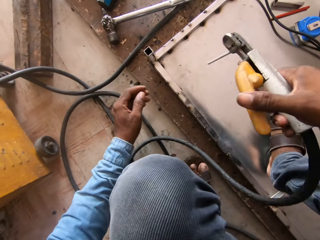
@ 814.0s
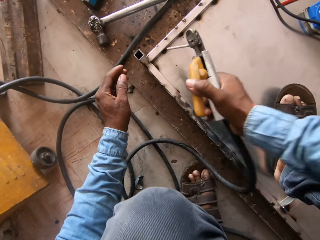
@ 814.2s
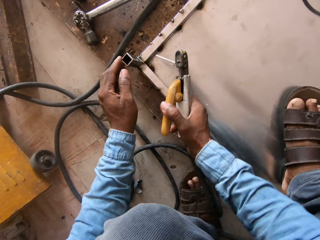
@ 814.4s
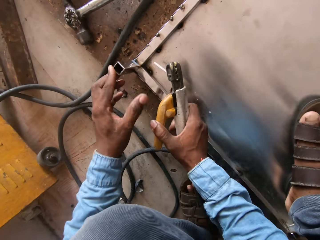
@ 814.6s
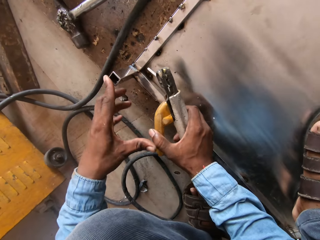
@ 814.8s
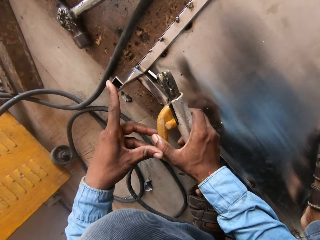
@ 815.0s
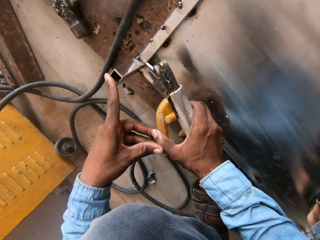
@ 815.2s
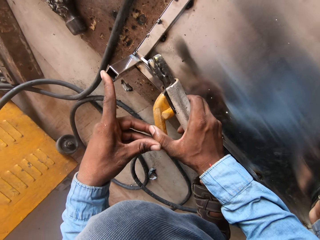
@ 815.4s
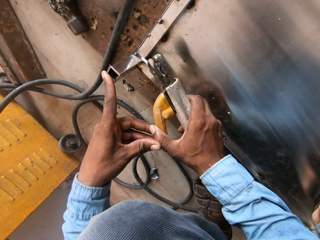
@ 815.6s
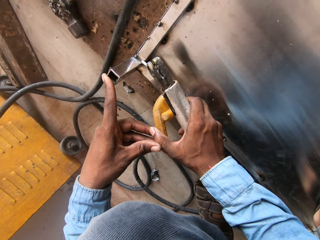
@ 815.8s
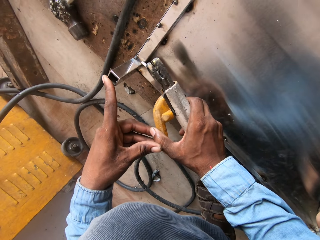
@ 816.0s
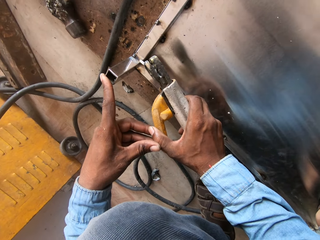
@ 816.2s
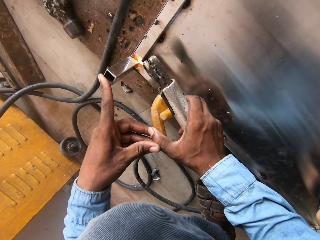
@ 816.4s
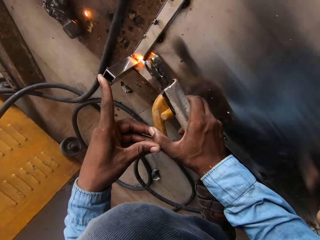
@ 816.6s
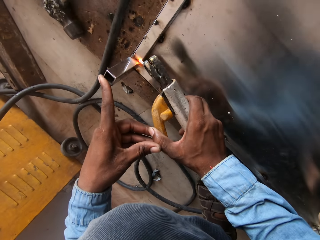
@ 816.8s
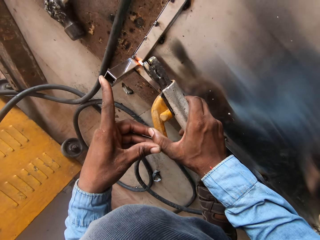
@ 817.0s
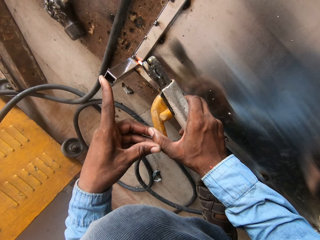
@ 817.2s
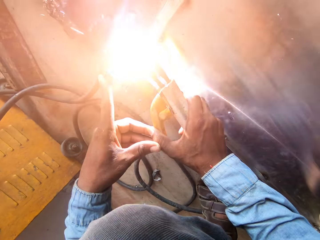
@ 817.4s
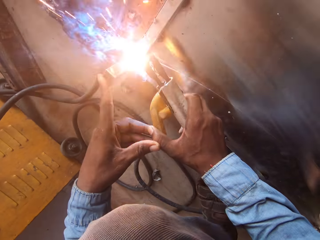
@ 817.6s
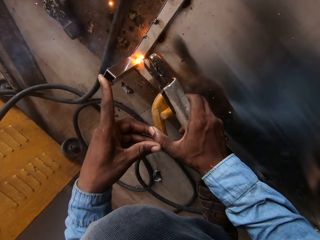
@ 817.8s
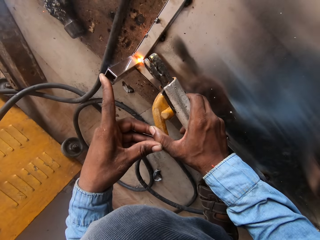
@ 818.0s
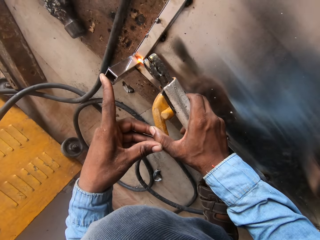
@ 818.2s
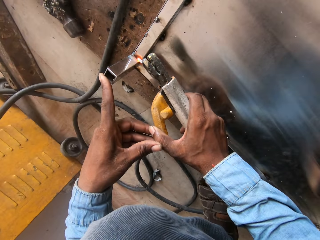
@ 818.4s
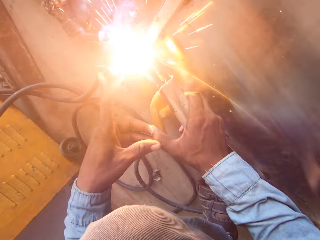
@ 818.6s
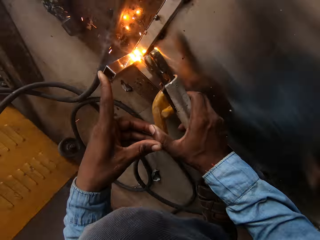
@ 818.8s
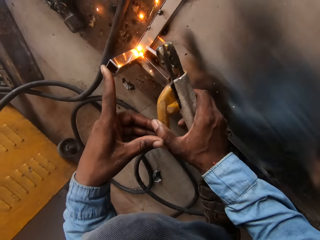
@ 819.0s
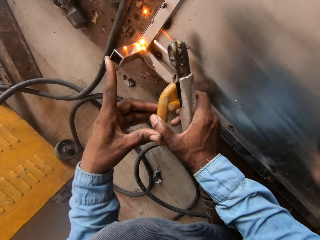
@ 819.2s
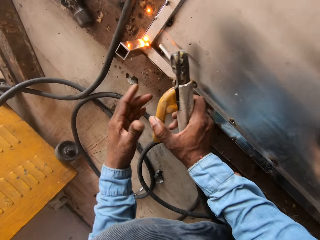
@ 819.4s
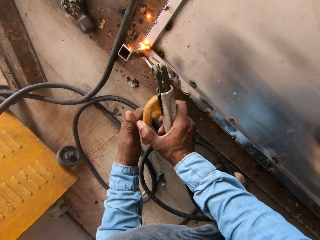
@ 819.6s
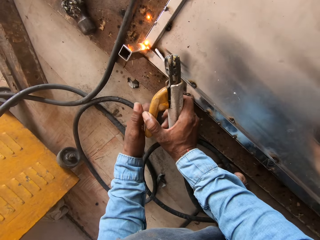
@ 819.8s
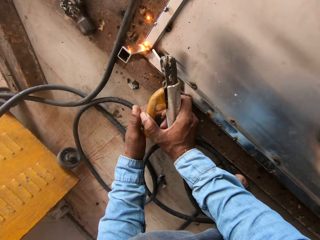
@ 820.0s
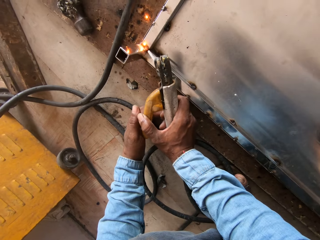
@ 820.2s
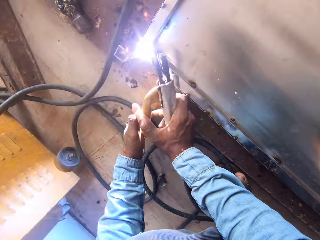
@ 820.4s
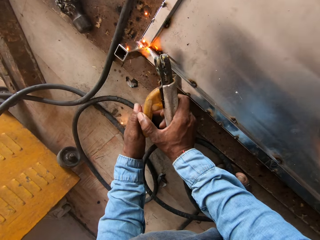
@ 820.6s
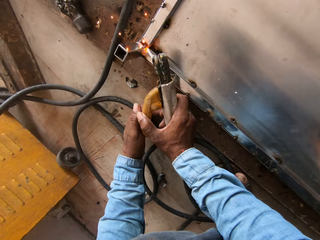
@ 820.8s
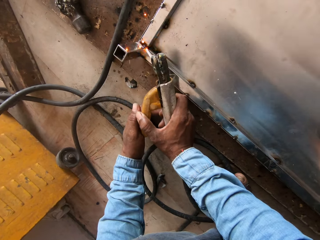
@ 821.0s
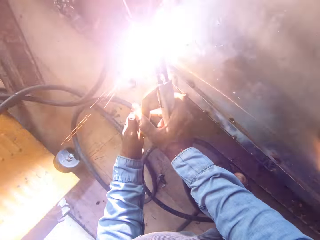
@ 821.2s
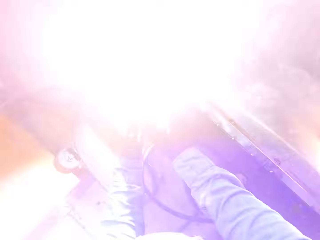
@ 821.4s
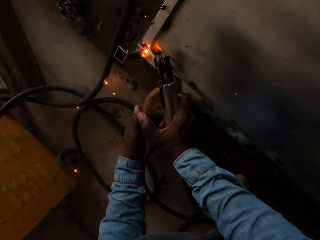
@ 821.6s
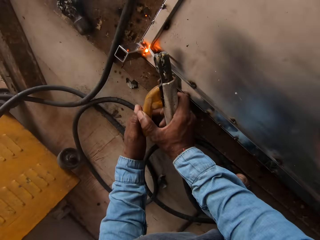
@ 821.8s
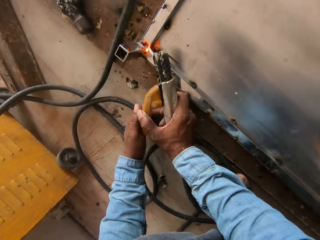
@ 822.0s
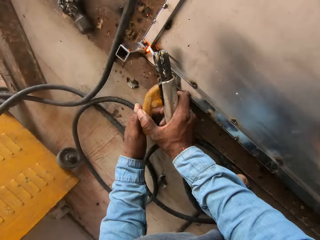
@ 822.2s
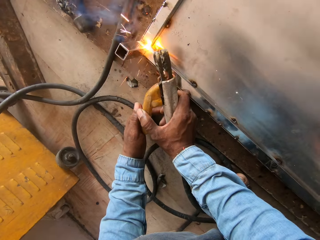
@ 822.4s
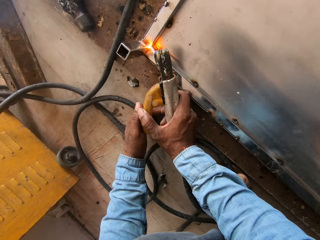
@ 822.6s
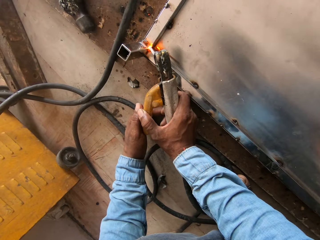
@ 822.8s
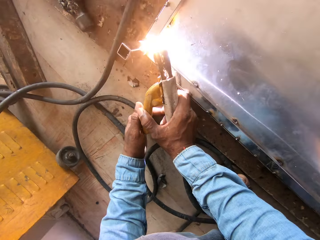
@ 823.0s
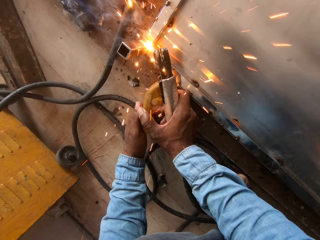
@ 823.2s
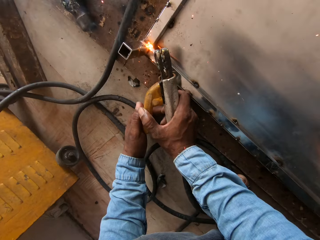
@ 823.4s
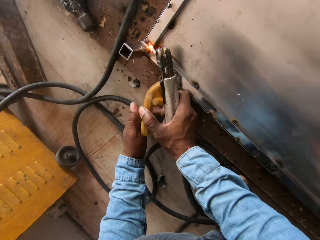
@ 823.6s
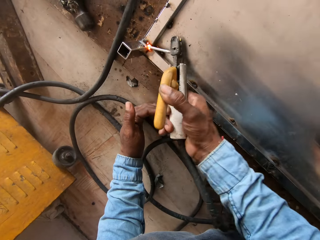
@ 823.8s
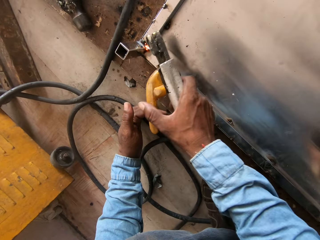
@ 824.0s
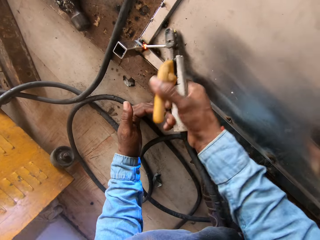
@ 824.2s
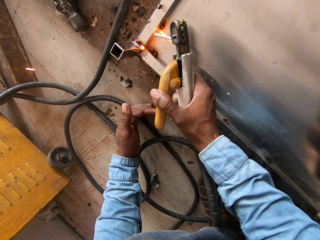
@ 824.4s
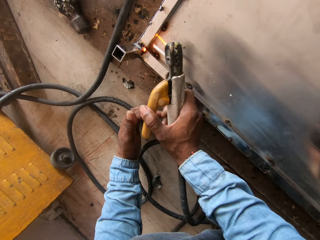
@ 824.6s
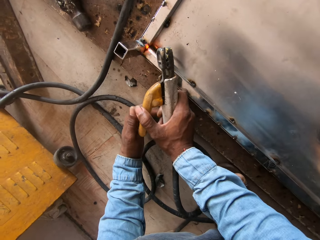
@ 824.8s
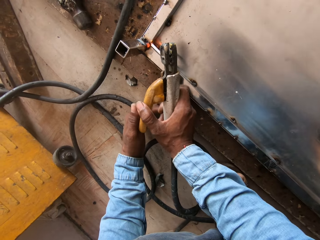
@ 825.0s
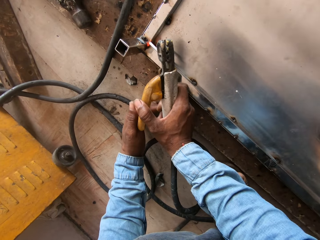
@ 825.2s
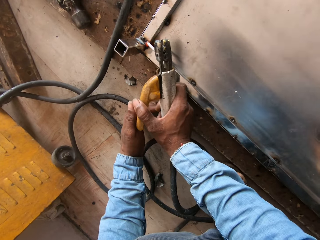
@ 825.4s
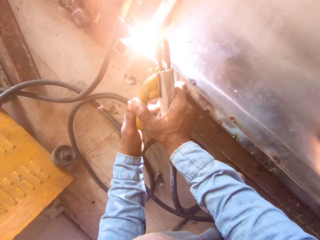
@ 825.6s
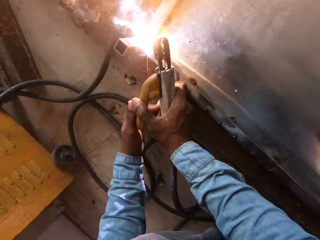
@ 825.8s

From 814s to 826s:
The camera wearer holds the electrode holder with the right hand. They weld the metal rod. They hold the electrode holder with both hands.

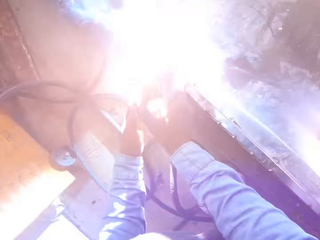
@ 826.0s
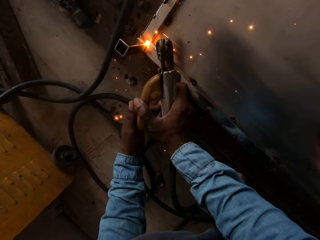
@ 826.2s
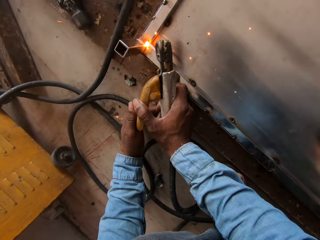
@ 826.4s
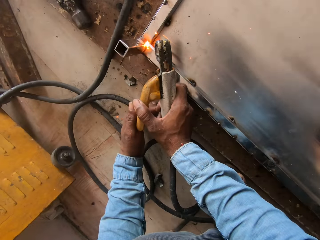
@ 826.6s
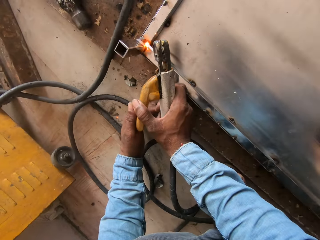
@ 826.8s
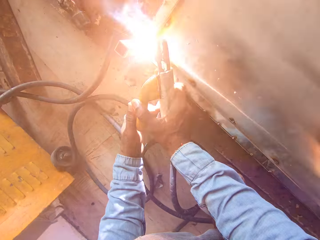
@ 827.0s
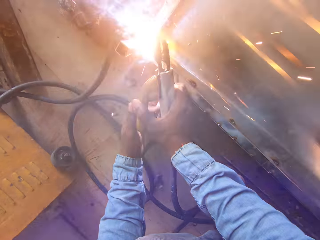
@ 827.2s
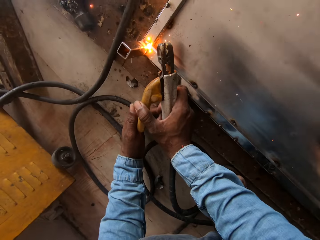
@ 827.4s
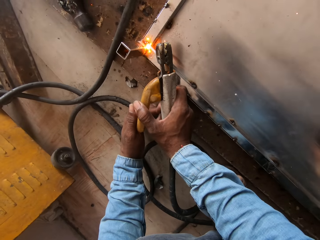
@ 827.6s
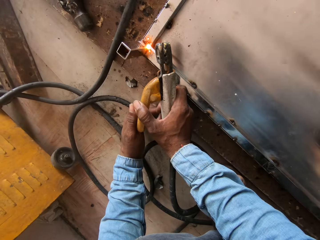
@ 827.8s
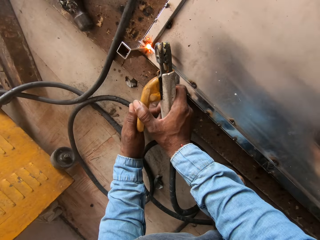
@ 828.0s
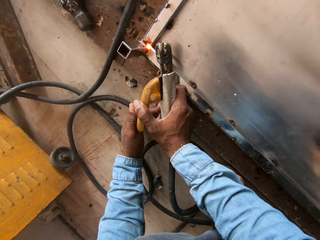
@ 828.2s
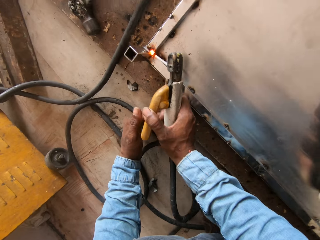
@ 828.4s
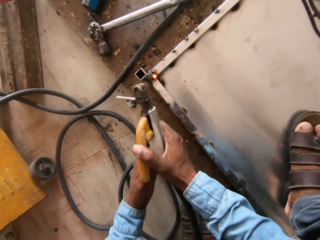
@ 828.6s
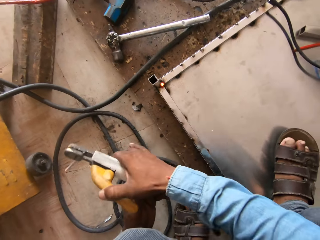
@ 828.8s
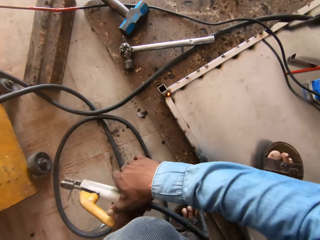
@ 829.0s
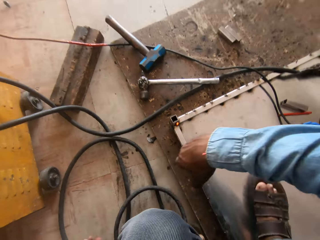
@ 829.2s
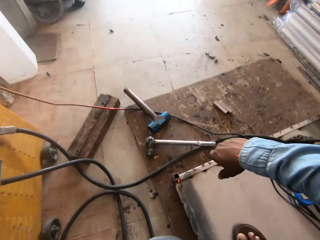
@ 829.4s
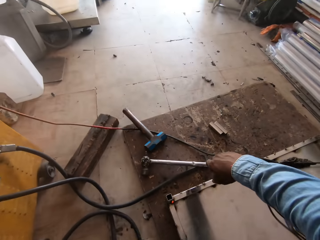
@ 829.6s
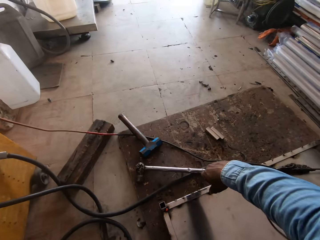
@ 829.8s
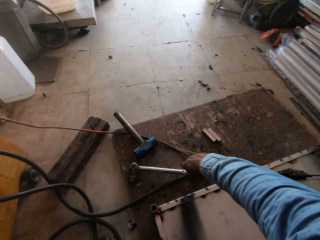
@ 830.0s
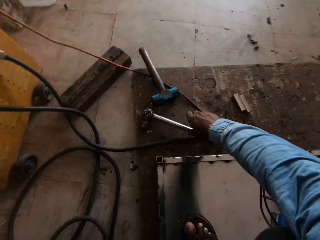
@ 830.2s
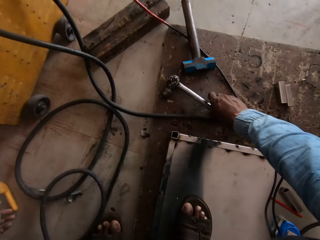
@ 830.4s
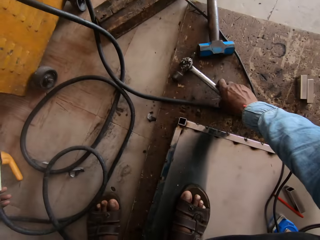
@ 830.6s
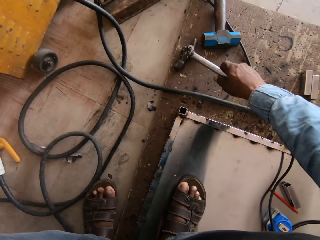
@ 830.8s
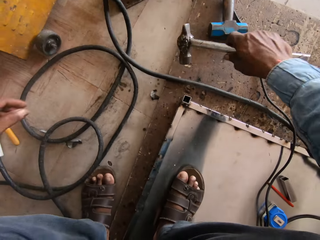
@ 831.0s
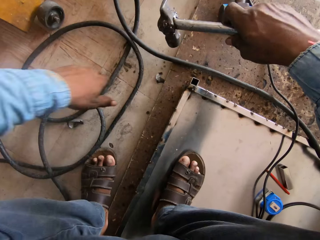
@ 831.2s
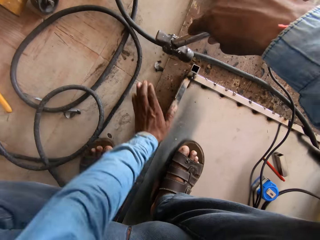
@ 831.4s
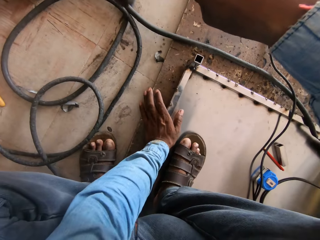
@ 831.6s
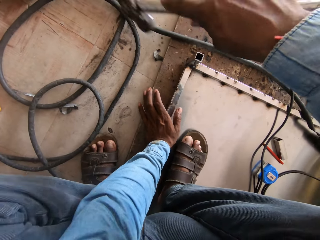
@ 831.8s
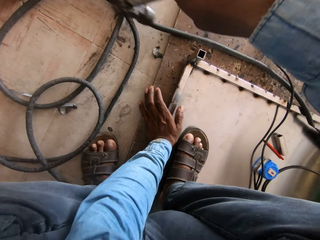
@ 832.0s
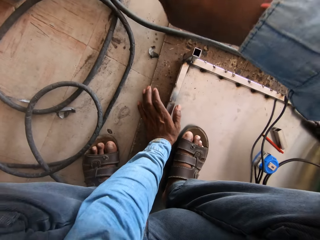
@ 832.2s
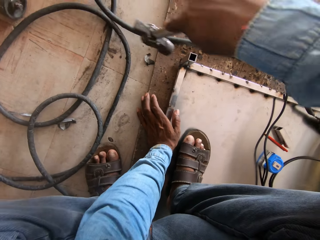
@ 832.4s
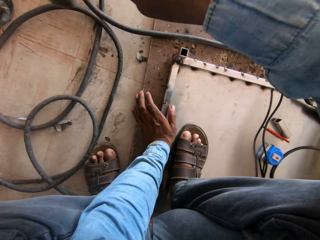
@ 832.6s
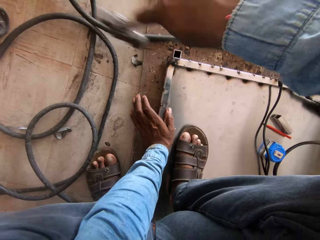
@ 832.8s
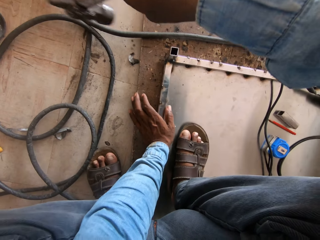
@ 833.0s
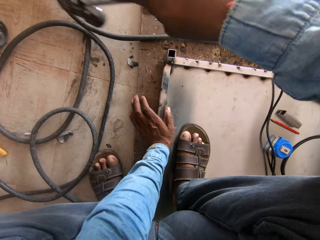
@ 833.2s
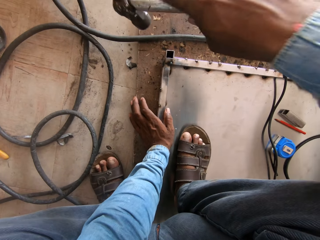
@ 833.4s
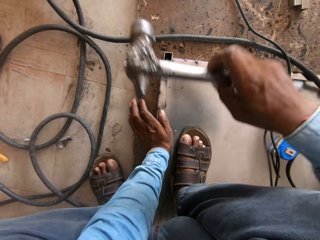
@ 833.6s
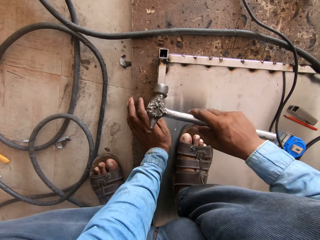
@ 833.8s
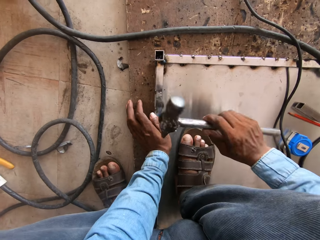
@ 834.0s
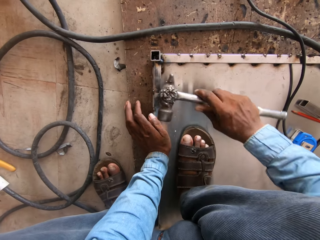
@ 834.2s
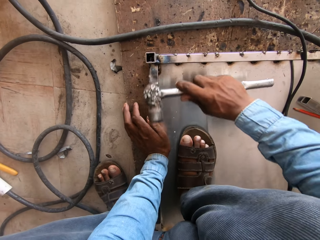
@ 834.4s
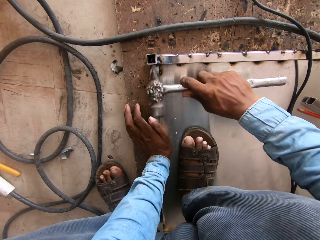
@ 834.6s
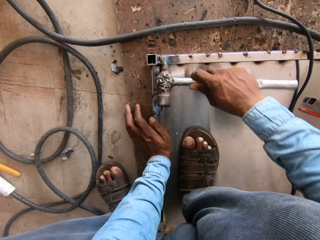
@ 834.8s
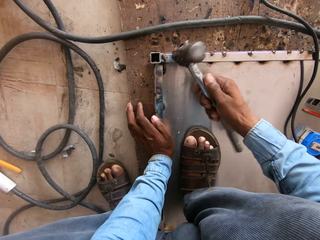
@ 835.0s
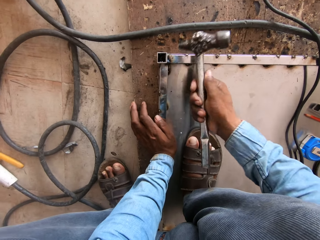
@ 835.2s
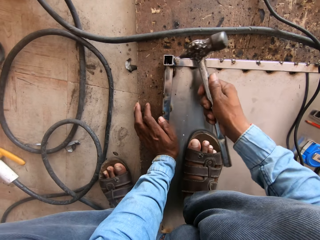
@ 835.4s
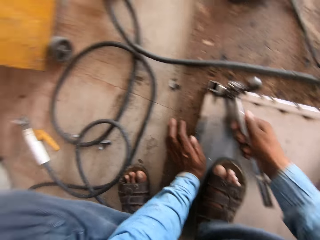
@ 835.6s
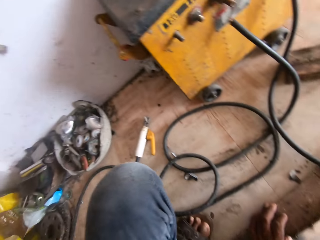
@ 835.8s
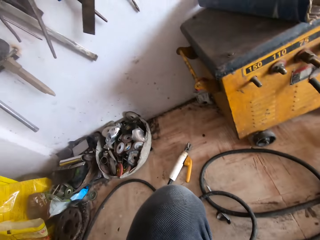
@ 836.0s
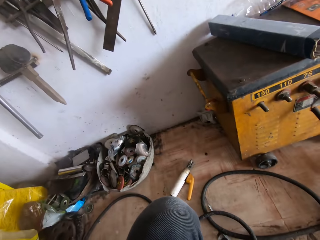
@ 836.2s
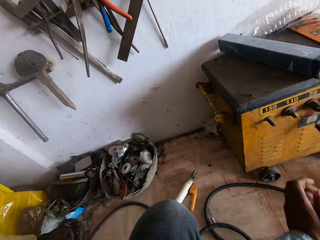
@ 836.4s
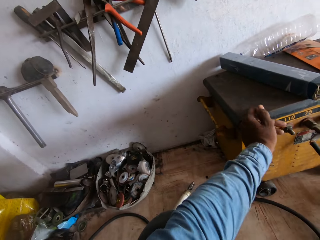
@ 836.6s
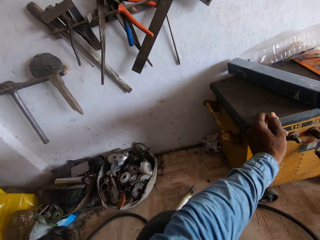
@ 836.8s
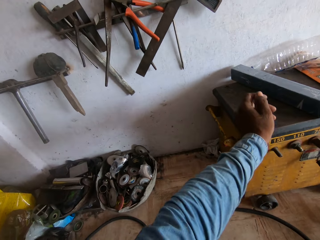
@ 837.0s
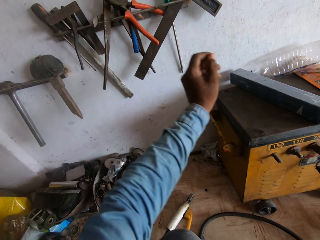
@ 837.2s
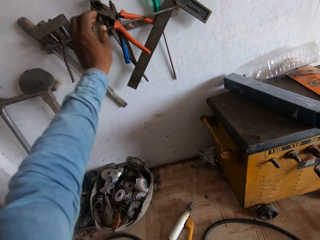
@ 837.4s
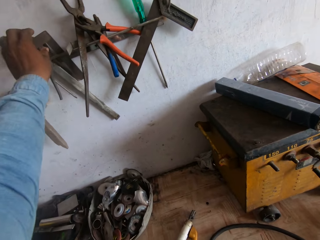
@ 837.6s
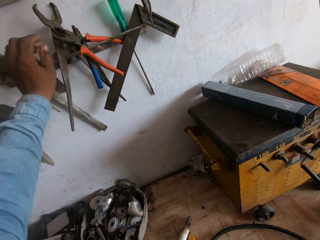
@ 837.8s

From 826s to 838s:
The camera wearer holds the hammer. They hammer on the metal.
